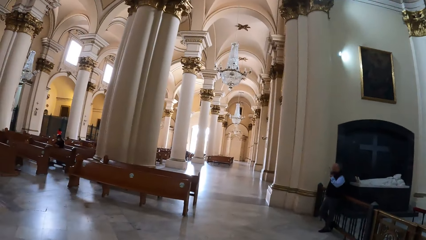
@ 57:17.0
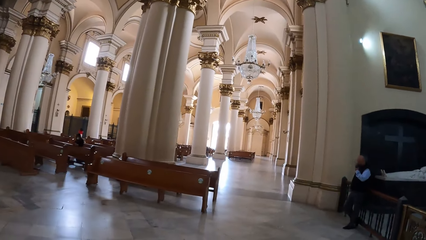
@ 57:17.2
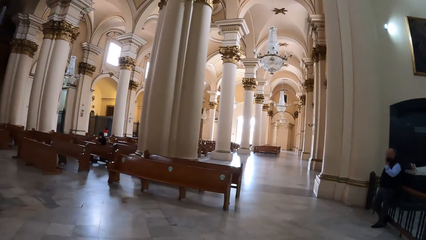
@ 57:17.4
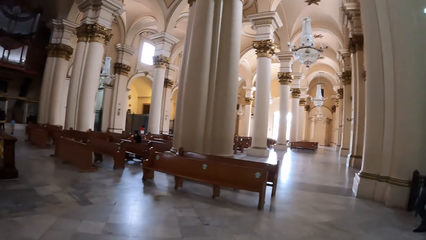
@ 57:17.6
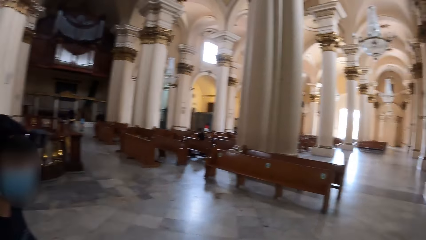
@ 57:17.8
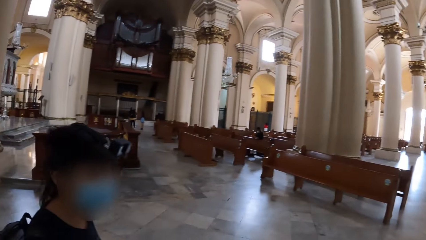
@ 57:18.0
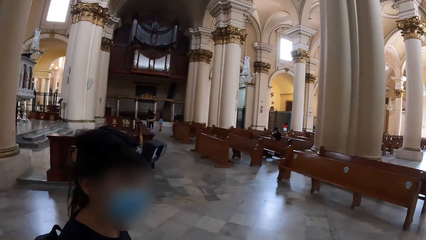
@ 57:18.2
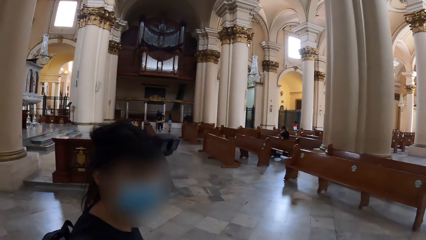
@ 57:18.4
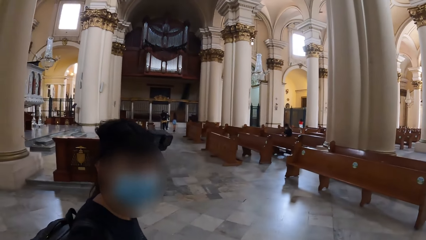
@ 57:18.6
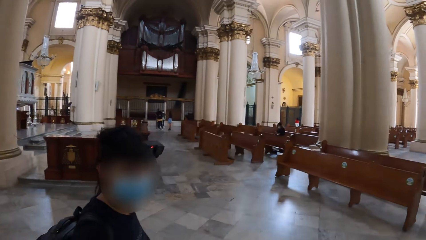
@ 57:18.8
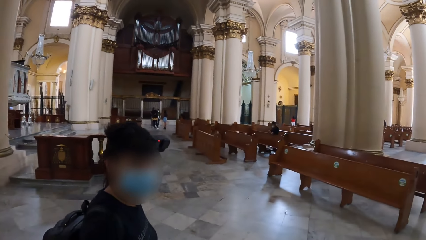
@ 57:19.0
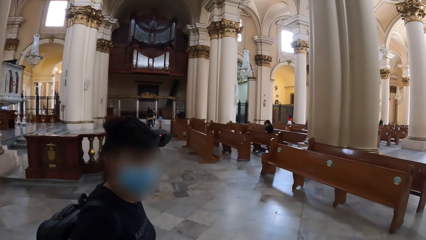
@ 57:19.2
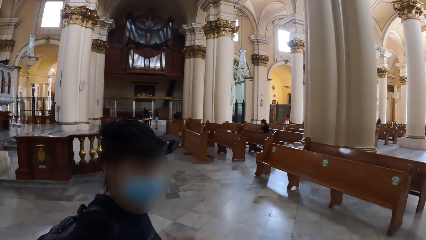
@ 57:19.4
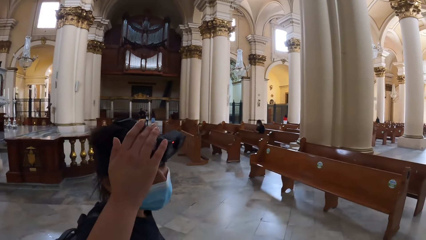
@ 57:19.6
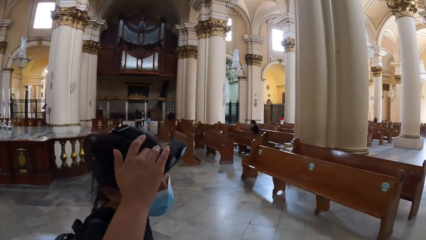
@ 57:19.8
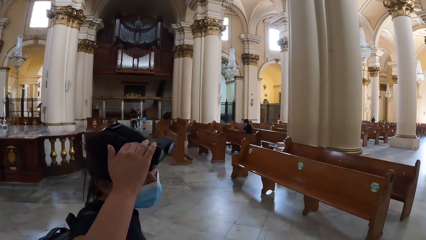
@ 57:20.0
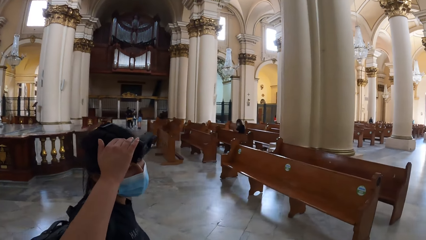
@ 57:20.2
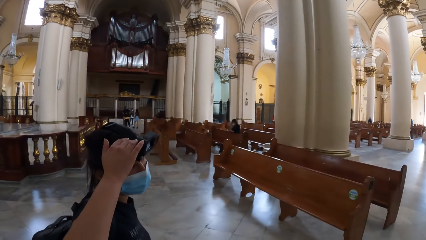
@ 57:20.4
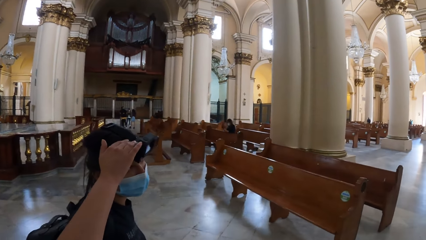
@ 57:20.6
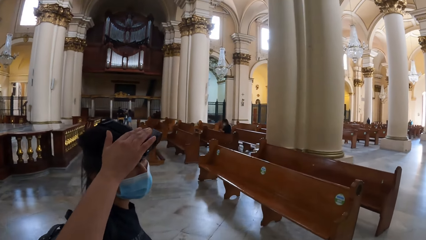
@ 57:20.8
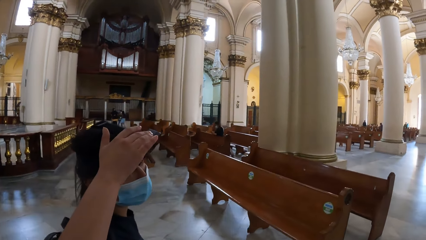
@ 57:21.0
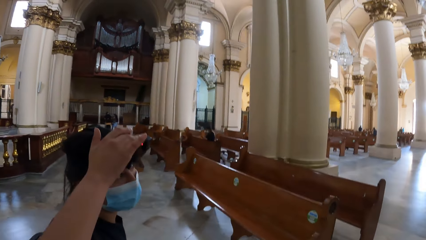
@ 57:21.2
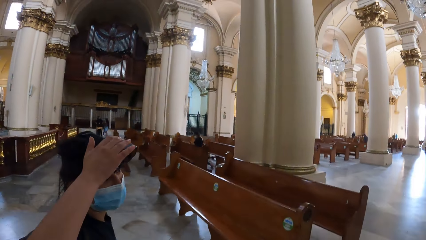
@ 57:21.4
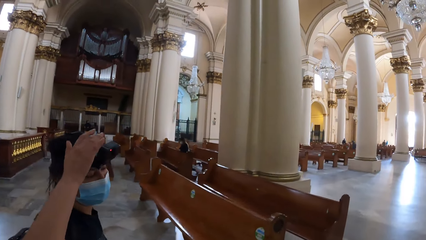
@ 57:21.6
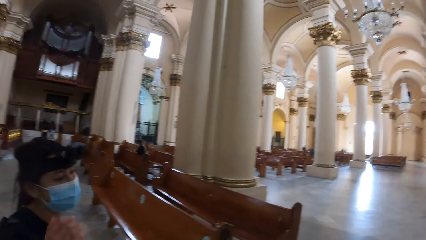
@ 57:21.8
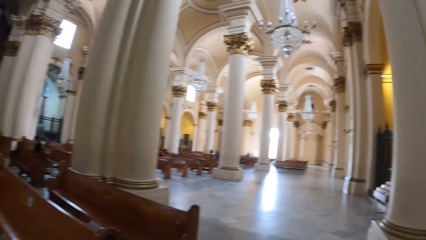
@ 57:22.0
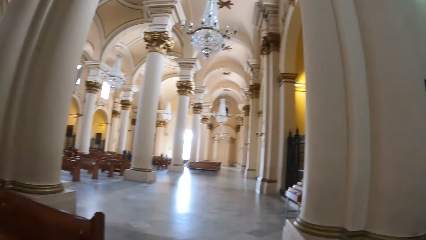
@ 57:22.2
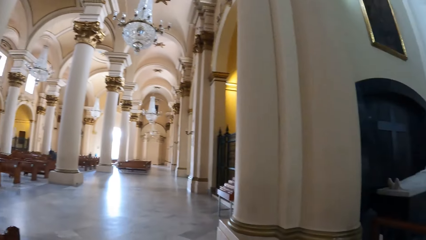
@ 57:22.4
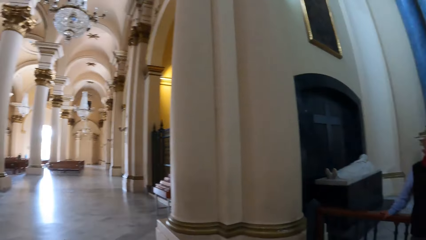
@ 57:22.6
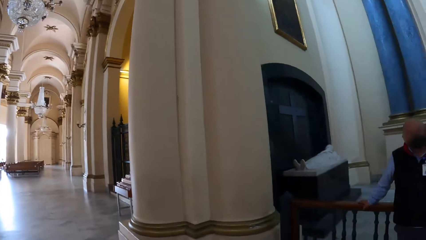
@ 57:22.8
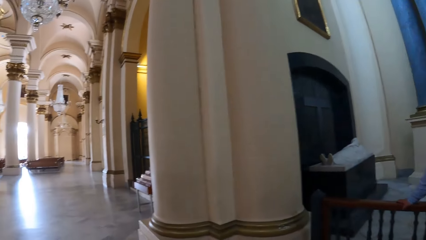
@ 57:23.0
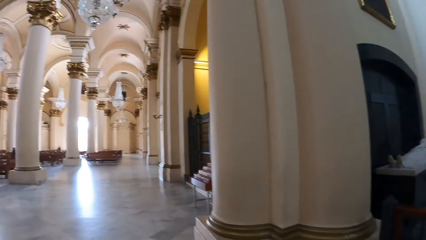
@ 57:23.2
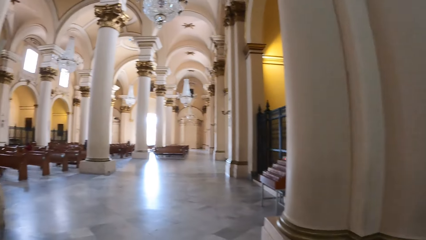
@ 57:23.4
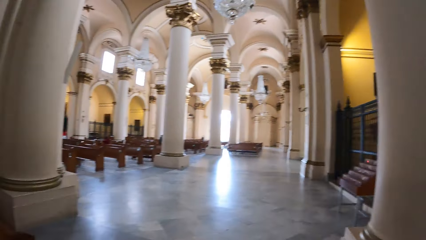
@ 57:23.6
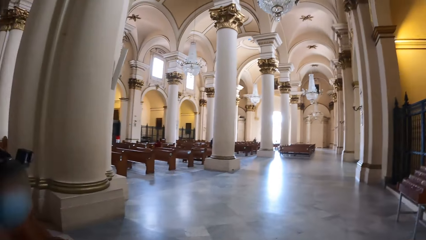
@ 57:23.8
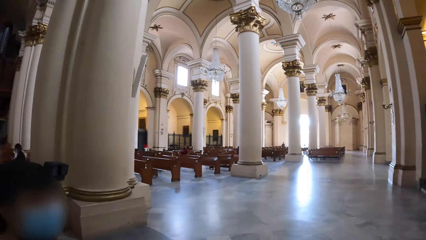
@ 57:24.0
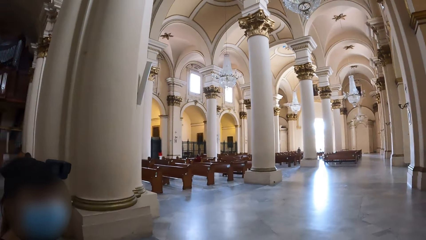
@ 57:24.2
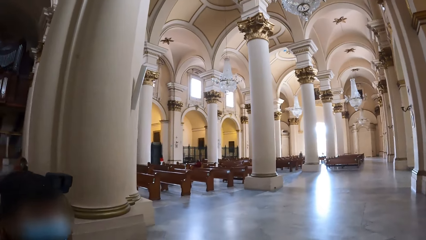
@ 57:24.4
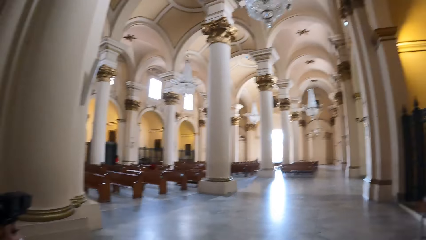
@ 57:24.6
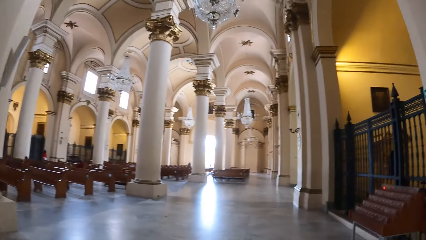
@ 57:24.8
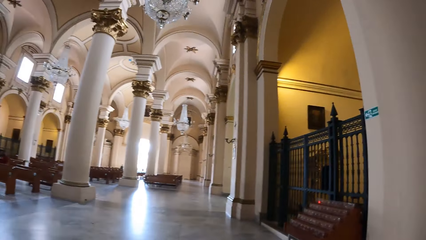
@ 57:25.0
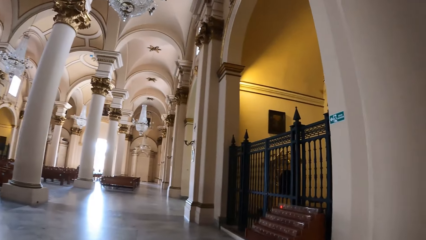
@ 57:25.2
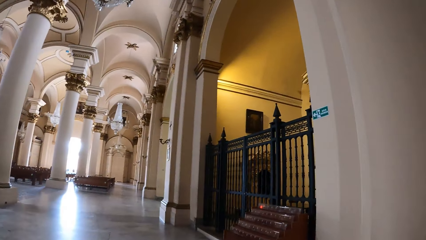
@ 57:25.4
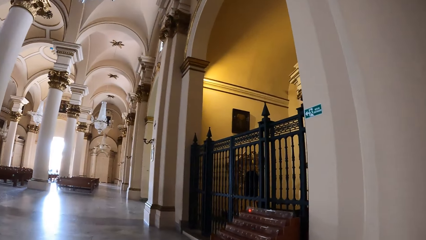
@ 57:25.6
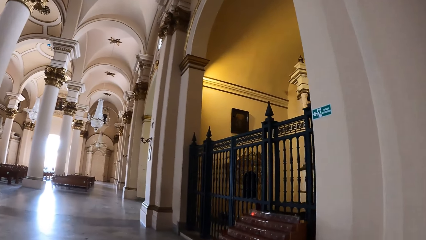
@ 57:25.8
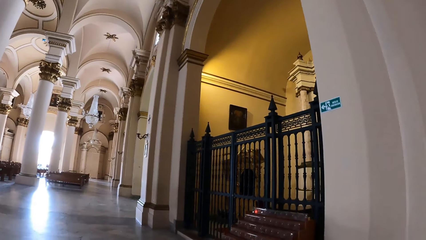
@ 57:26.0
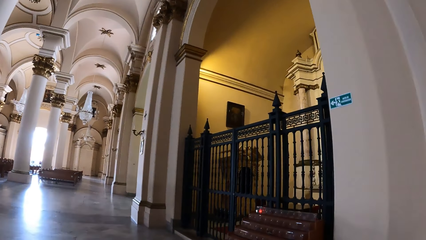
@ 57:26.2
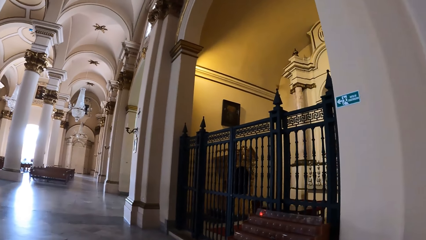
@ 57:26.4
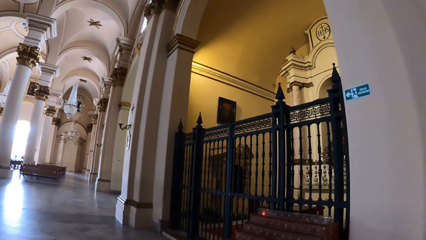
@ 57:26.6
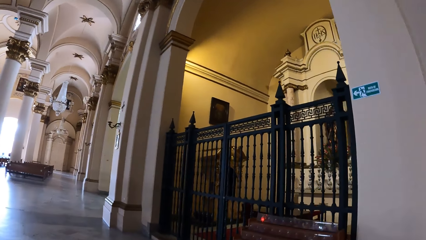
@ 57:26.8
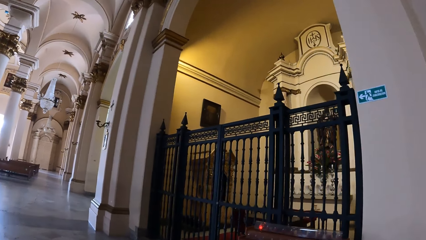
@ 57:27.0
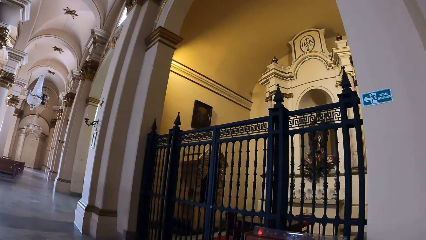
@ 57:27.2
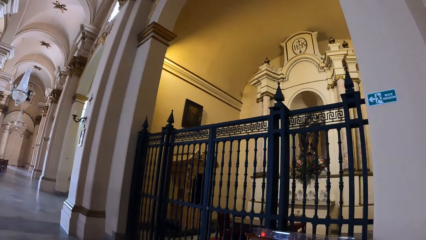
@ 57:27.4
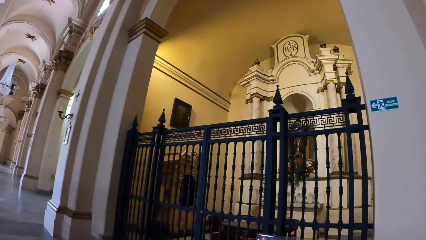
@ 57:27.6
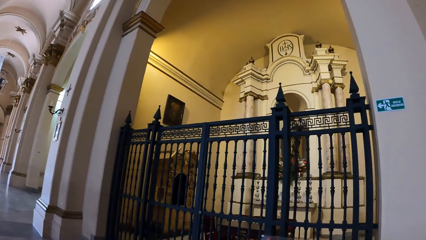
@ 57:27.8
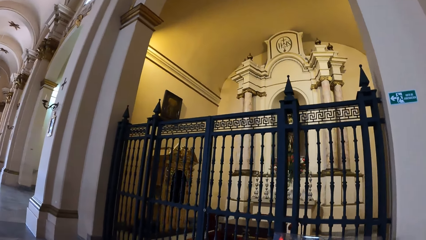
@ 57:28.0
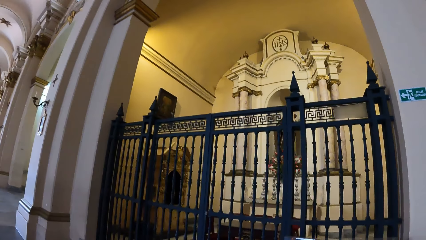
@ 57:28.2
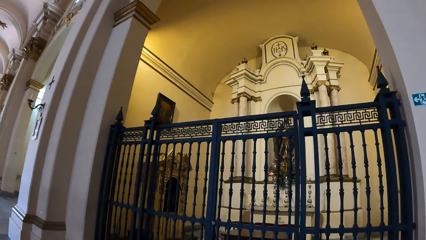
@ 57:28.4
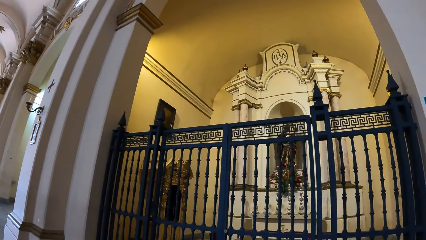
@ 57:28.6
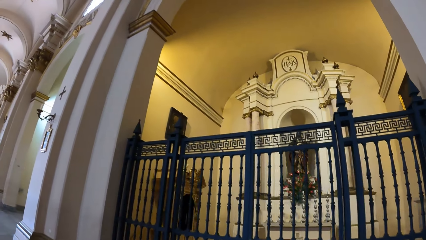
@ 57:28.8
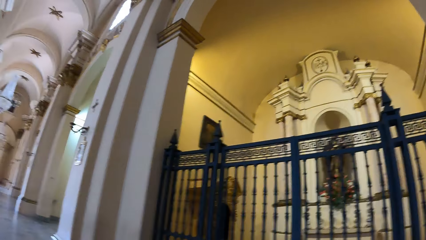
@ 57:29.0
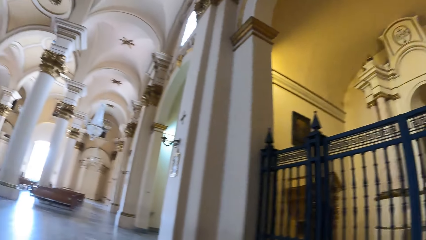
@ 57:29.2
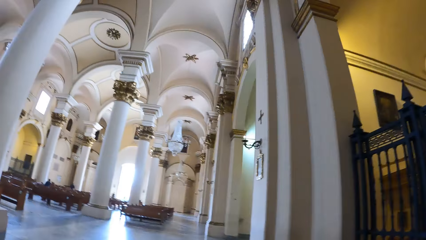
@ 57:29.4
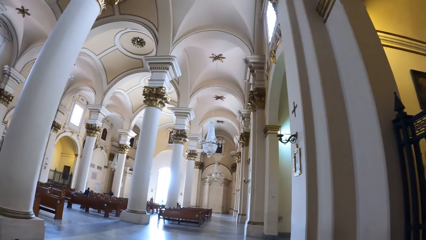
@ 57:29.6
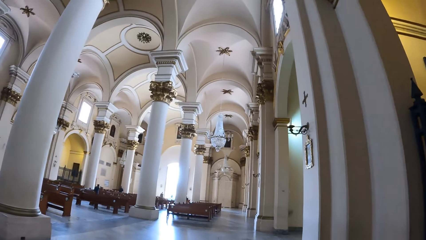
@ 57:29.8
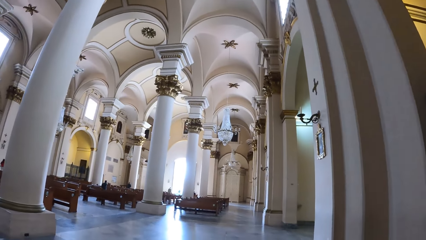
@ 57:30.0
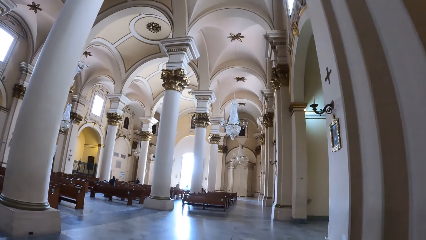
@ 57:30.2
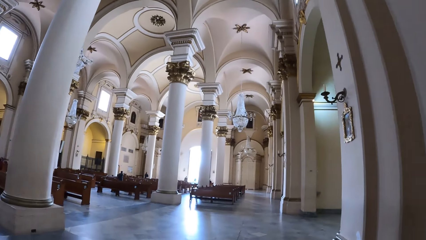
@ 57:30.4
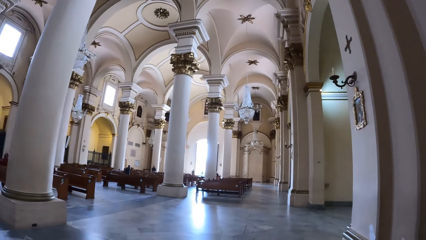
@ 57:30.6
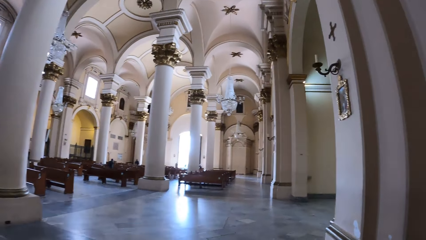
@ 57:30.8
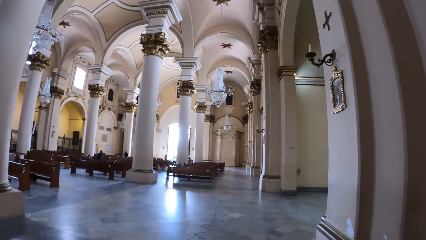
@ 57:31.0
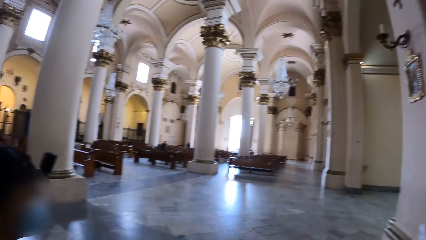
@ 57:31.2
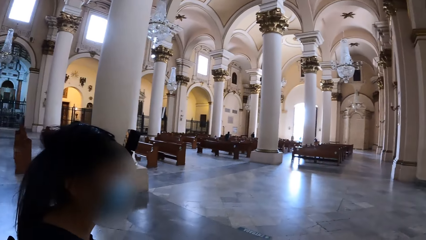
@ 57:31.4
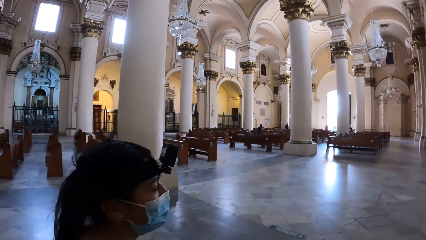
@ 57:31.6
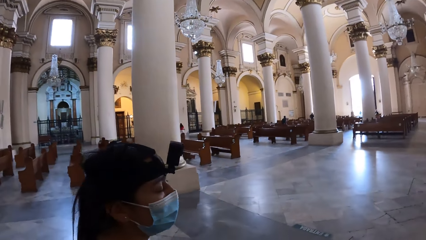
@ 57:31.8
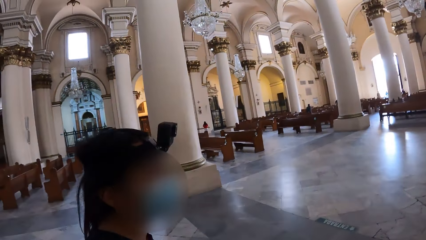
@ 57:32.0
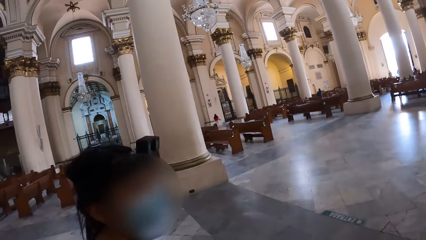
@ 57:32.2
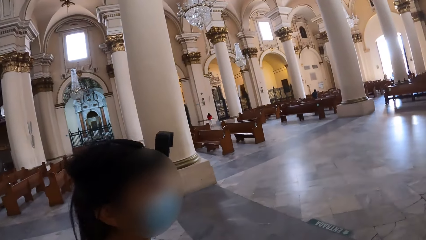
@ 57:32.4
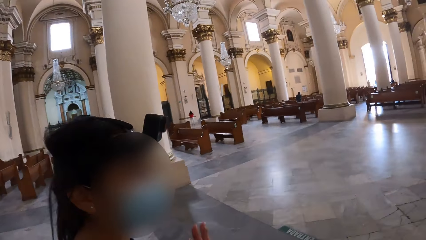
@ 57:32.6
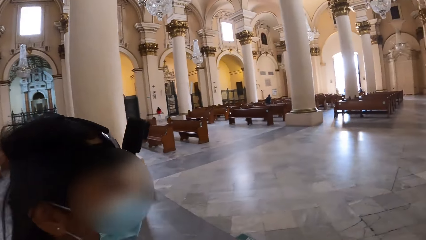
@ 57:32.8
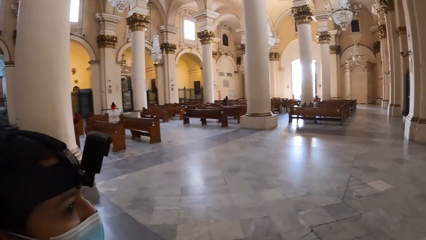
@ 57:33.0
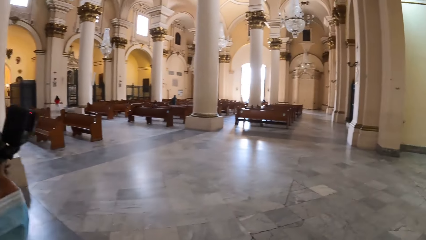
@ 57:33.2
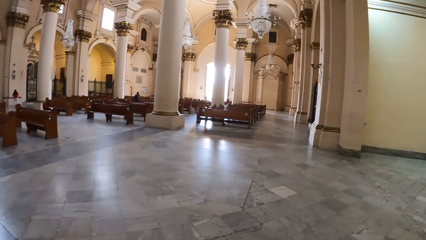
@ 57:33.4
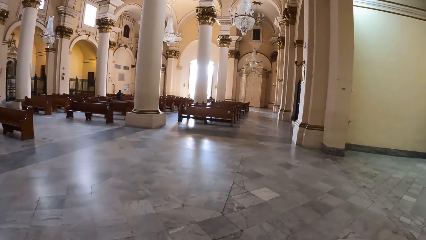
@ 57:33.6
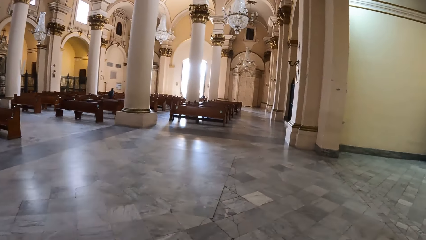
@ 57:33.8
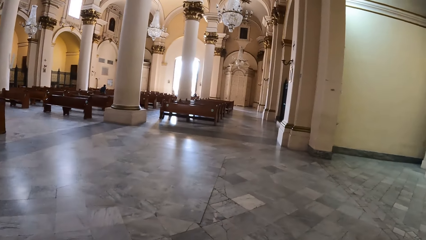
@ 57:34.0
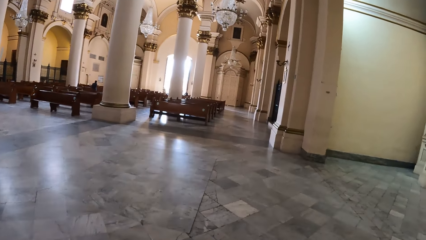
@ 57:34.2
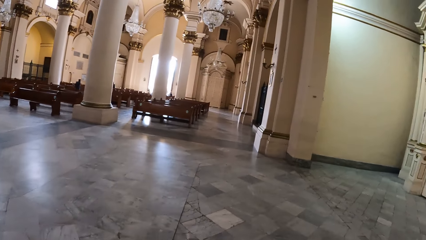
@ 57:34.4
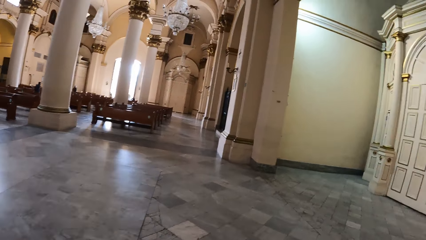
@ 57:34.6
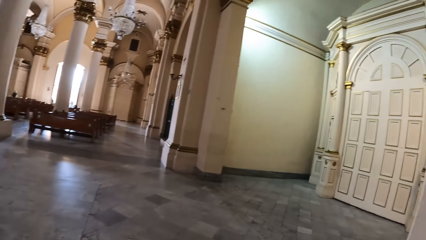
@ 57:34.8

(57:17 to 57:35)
The camera wearer interacts with a person. The person adjusts a camera on her head with her right hand. The camera wearer fixes the camera on the person. The camera wearer and the person walk across a chapel and look around the chapel. The camera wearer interacts with the person. The camera wearer and the person walk across the chapel. They walk across the chapel again.
